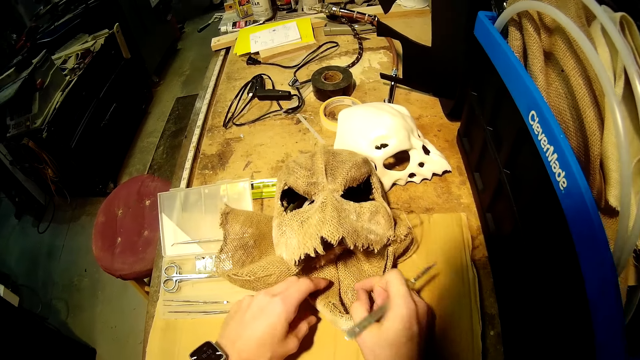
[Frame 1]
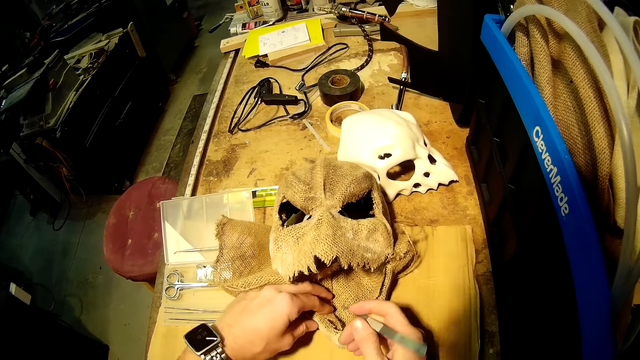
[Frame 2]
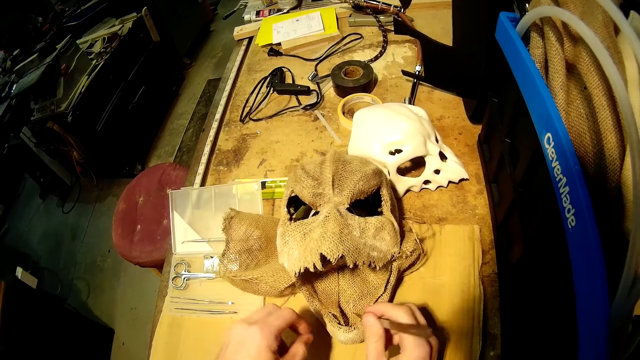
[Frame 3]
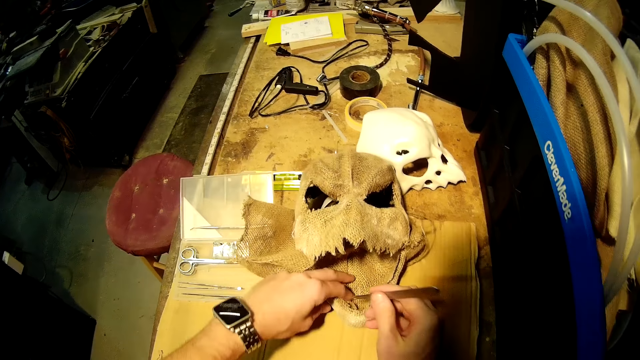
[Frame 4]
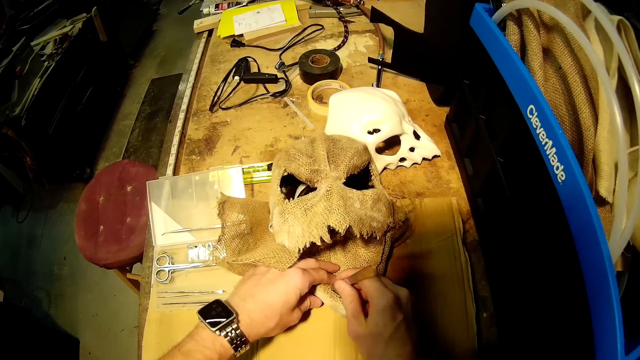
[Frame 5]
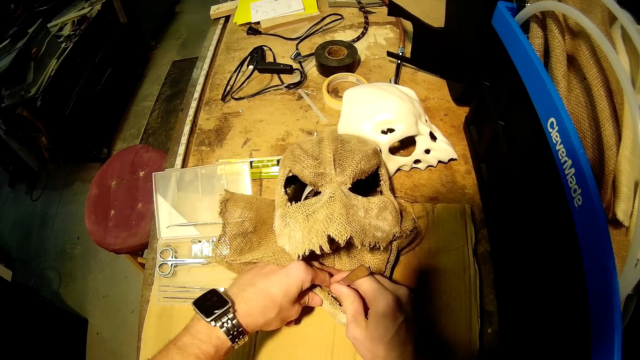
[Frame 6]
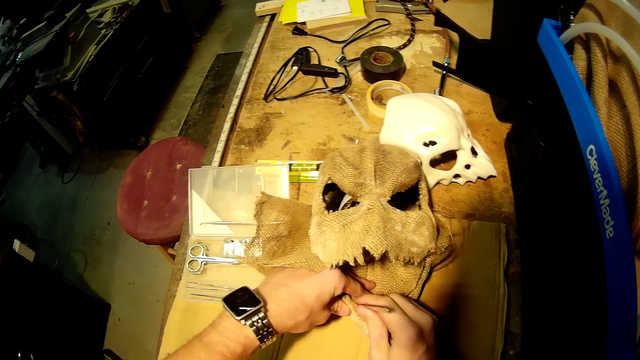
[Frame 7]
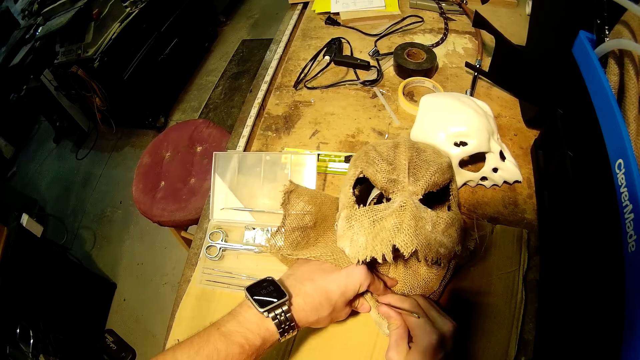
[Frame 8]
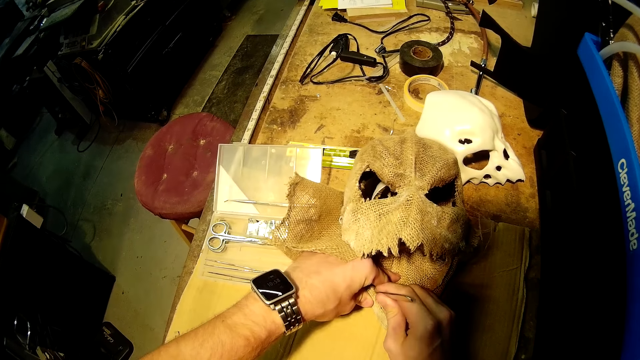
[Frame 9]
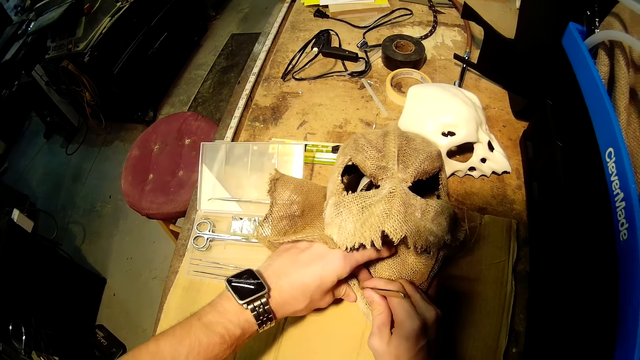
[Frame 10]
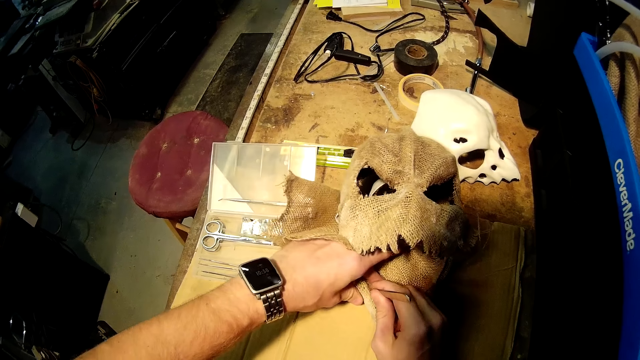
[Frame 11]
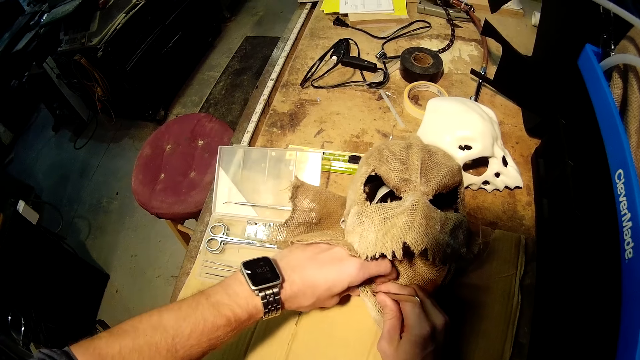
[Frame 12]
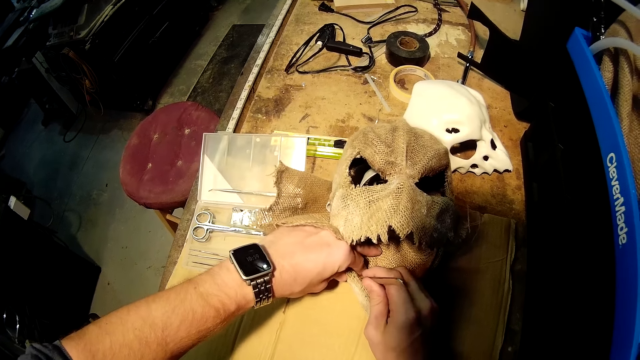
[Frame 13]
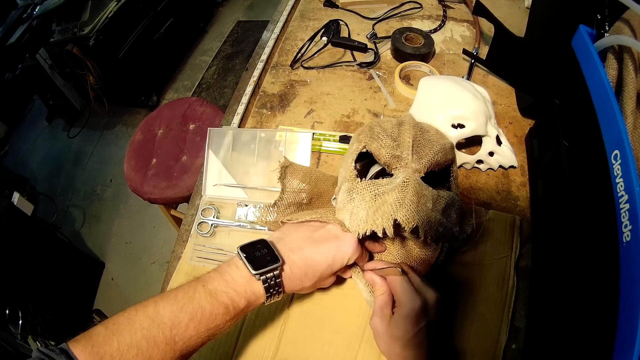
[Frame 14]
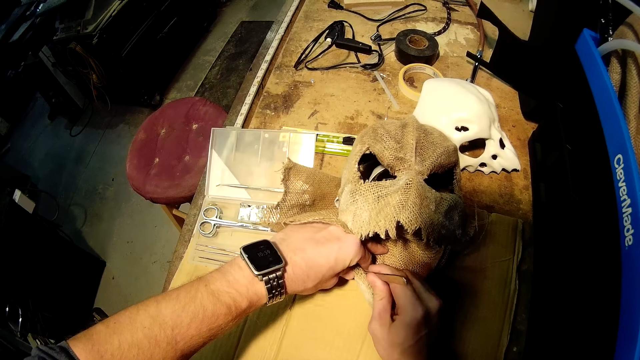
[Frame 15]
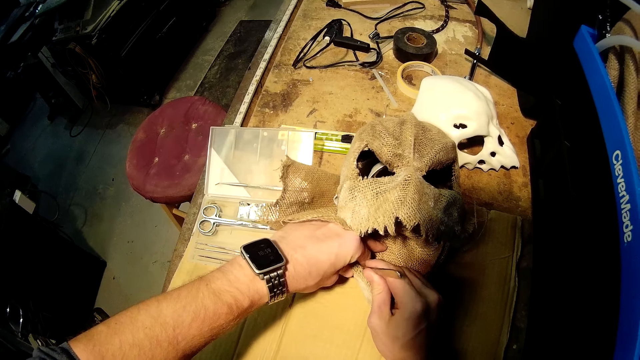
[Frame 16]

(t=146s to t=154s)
The camera wearer holds the skull model with his left hand. He cuts the piece of cloth with a scalpel.

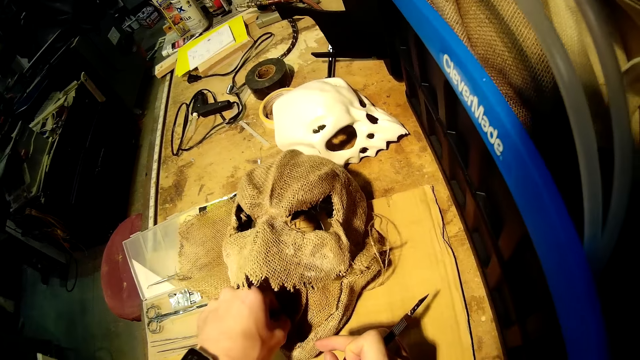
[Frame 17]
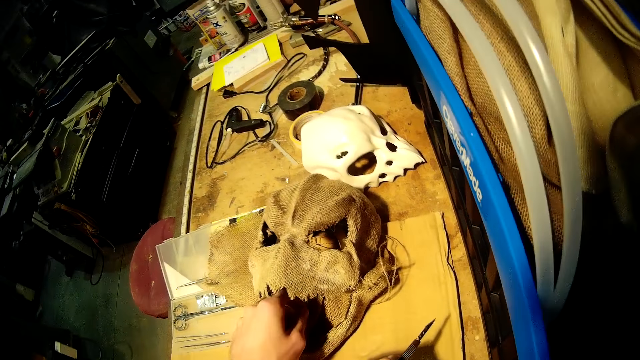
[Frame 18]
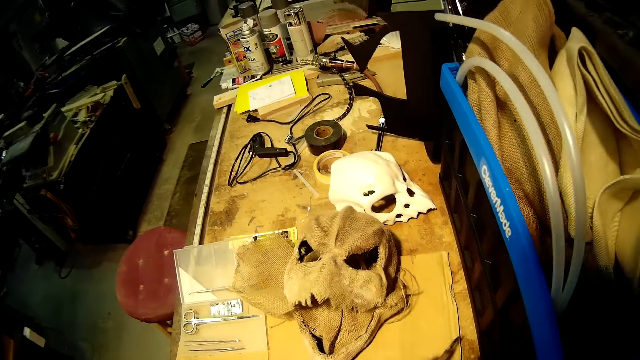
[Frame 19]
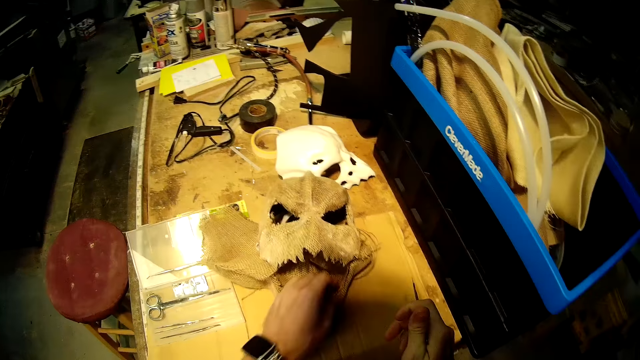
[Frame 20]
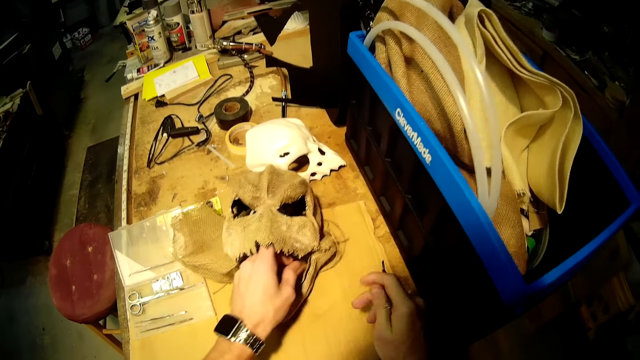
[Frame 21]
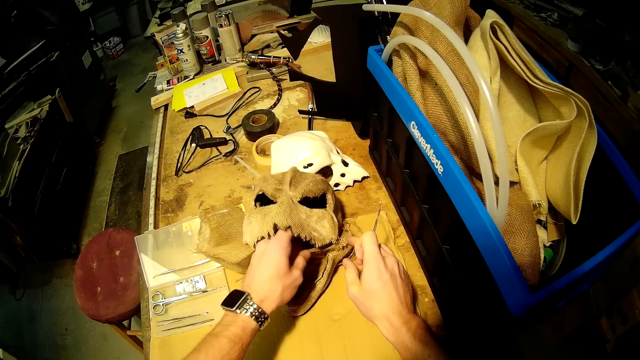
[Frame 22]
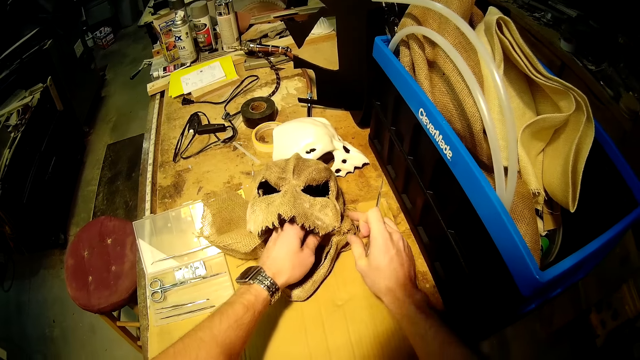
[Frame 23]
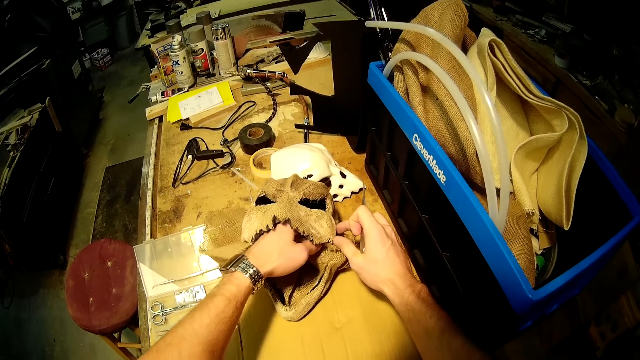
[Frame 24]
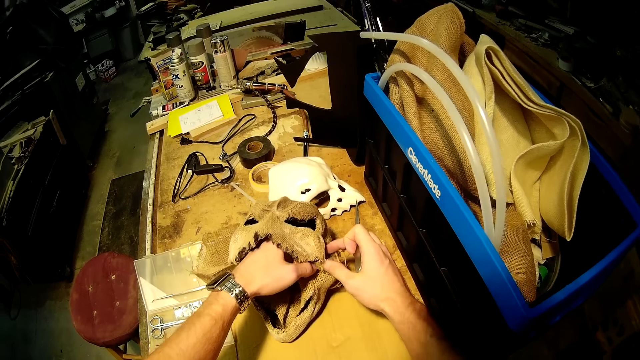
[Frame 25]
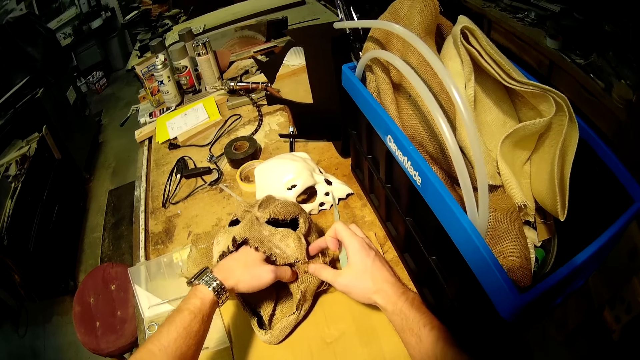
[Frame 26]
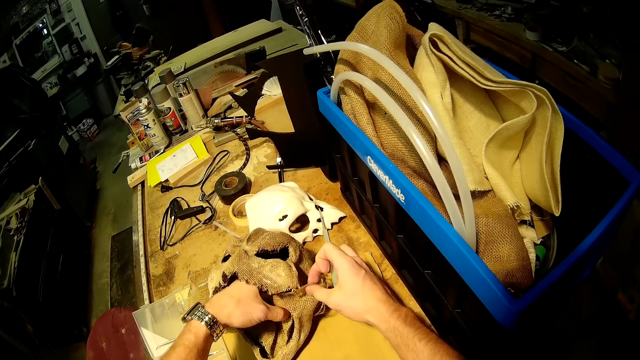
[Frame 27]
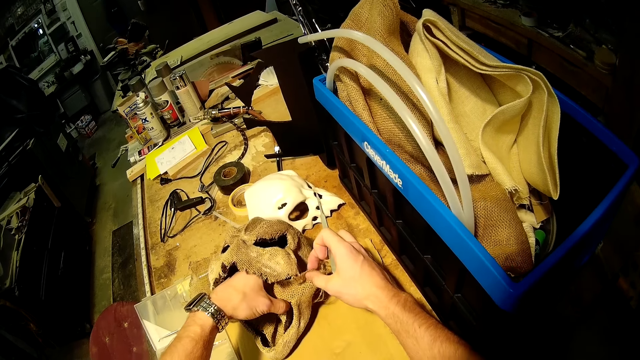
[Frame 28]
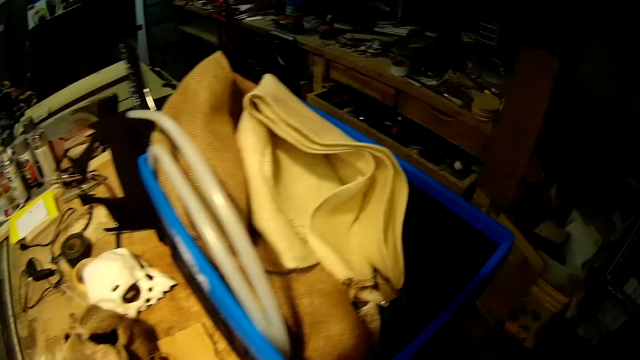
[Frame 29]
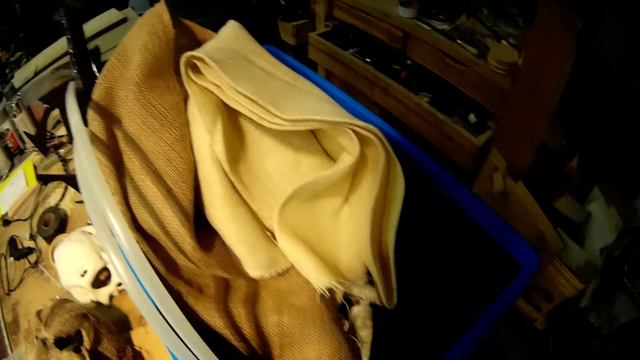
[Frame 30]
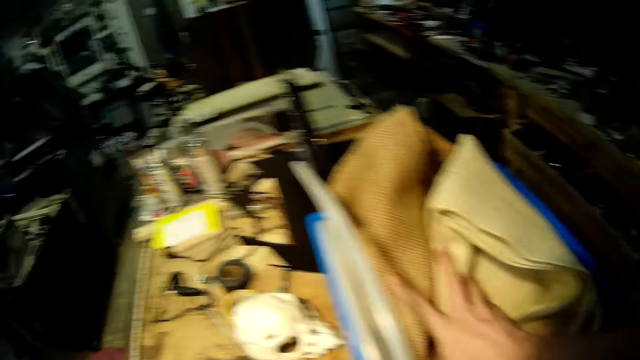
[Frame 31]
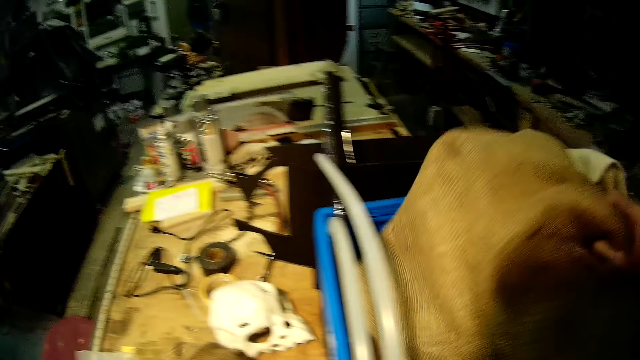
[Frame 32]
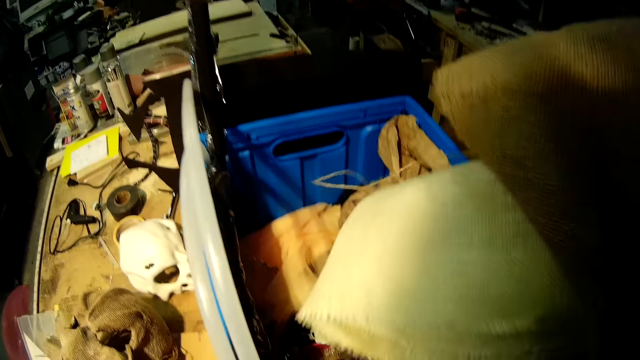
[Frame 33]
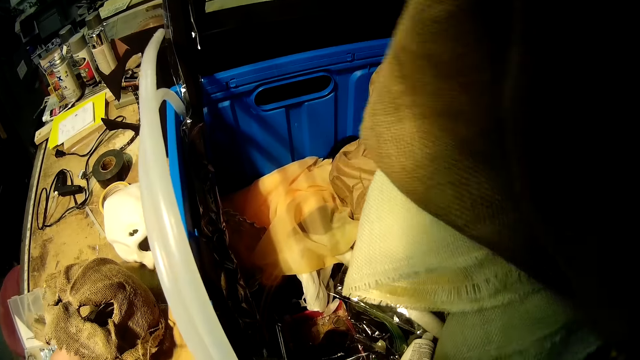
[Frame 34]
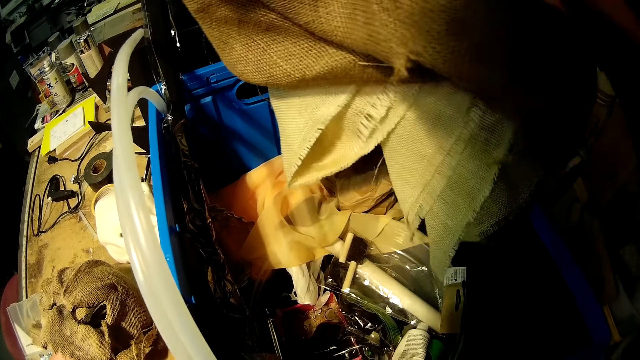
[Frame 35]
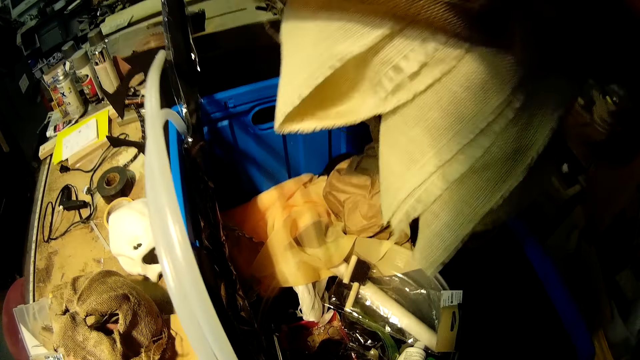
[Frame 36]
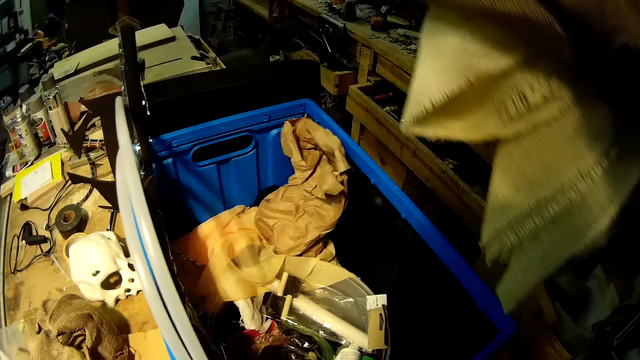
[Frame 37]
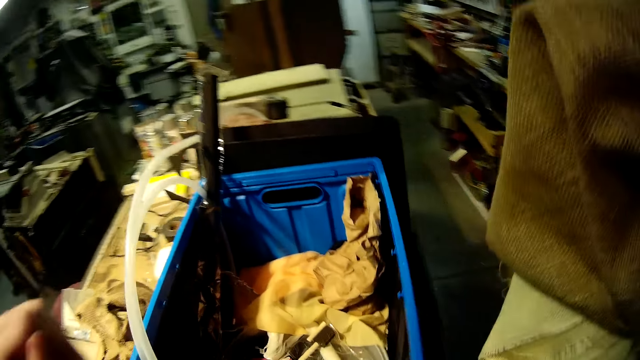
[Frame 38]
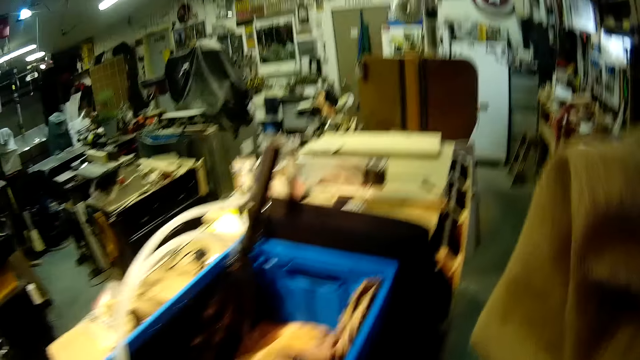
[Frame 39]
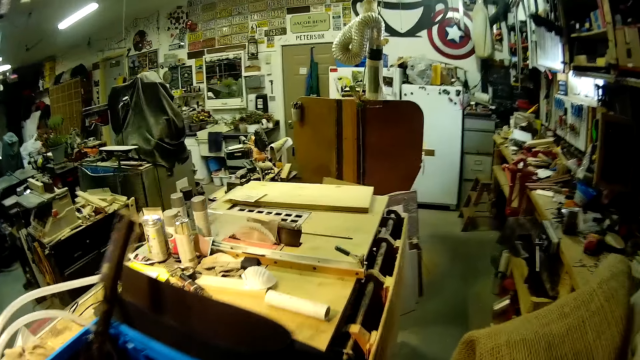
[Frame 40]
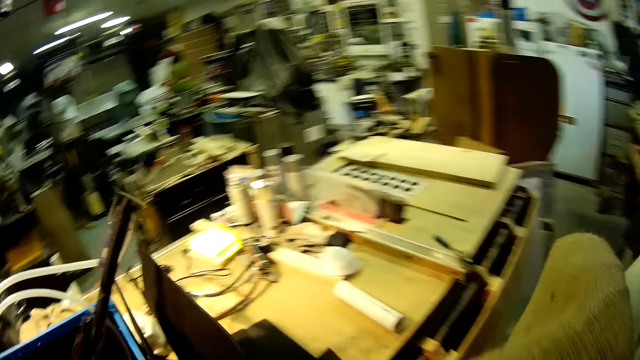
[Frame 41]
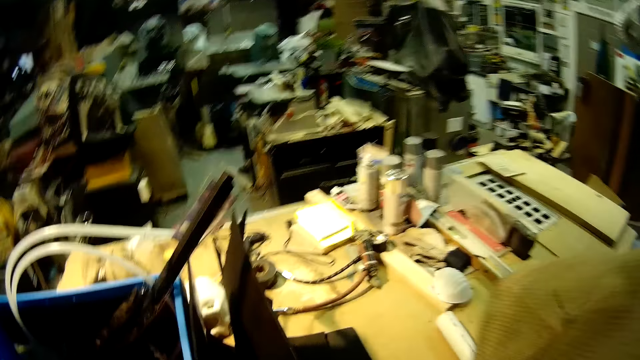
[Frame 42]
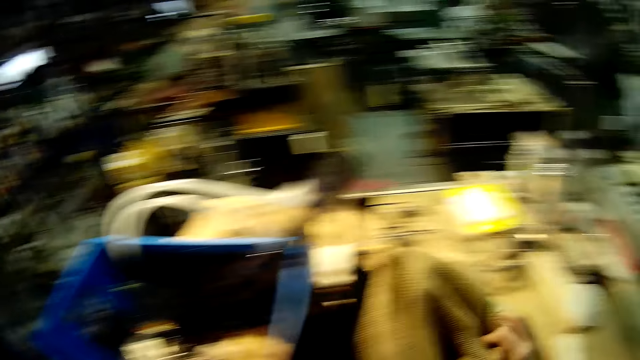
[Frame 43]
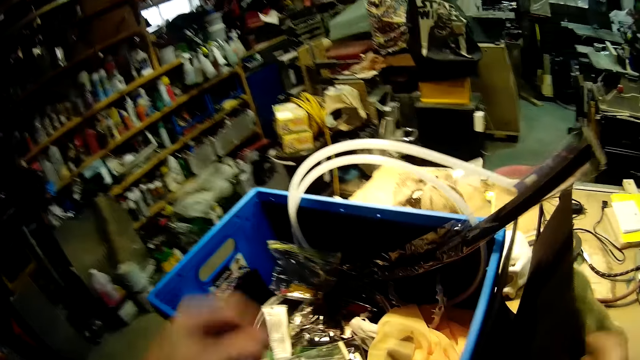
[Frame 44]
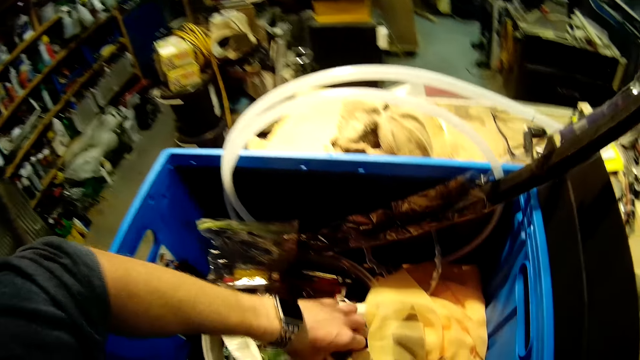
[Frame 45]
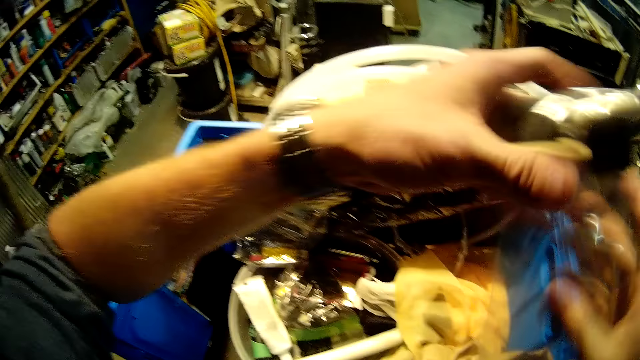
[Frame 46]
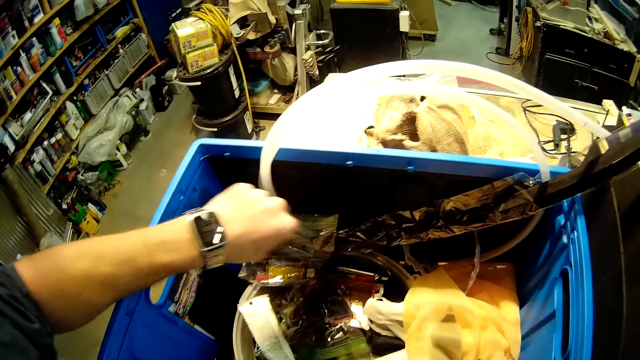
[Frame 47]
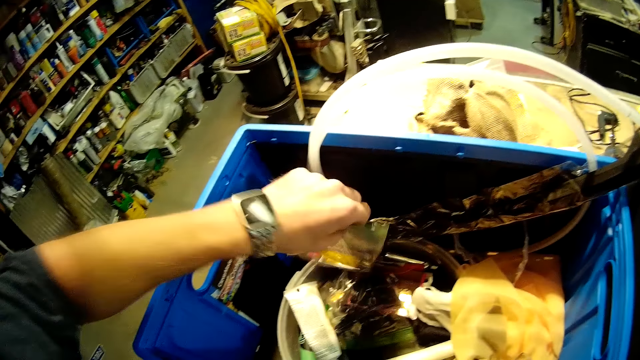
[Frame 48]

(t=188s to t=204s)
The camera wearer picks a string from the piece of cloth. He moves a piece of cloth. He holds the piece of cloth with both hands. He picks pieces of cloth from the storage box. He puts the pieces of cloth on the table. He searches inside the plastic crate. He picks something from the storage box. He holds the object with his left hand.
